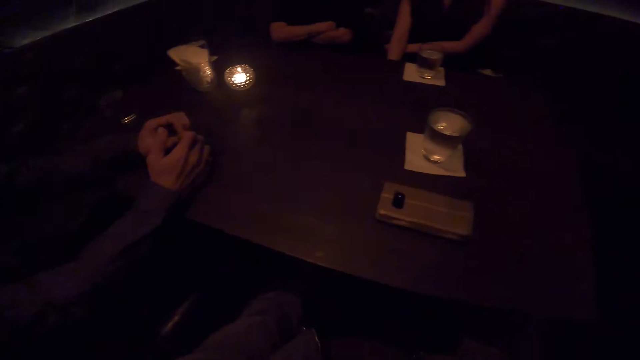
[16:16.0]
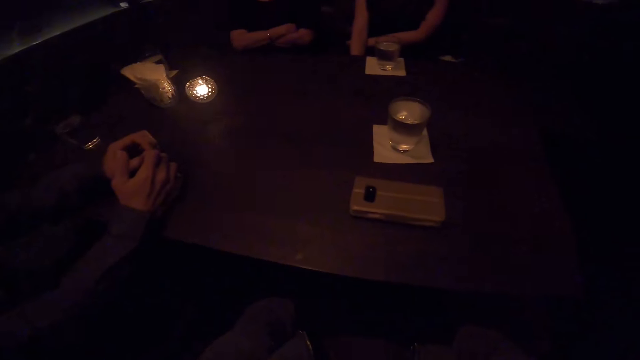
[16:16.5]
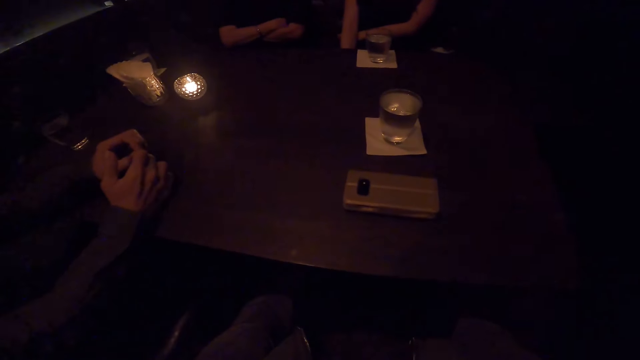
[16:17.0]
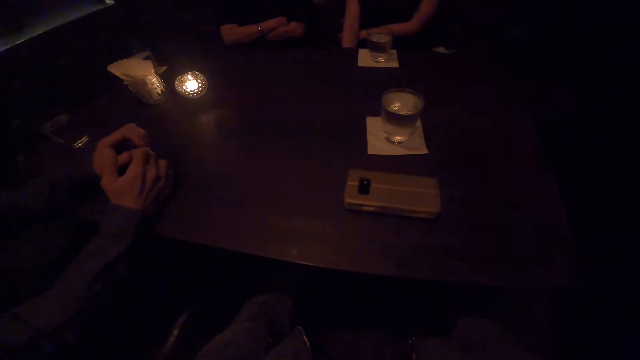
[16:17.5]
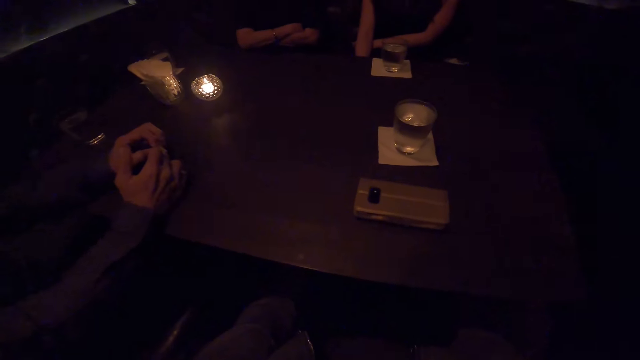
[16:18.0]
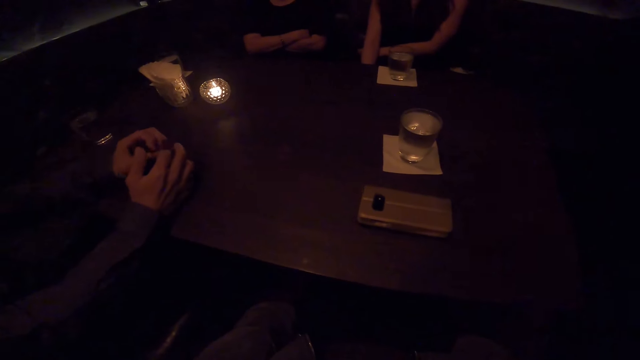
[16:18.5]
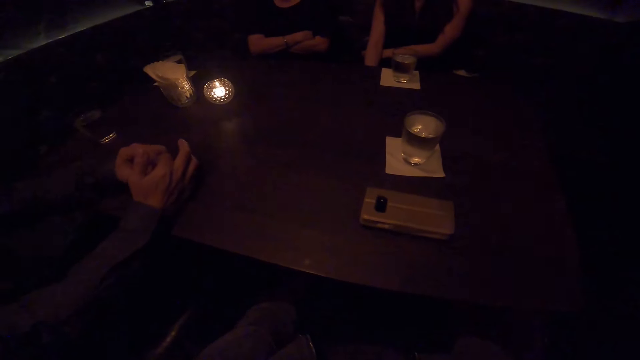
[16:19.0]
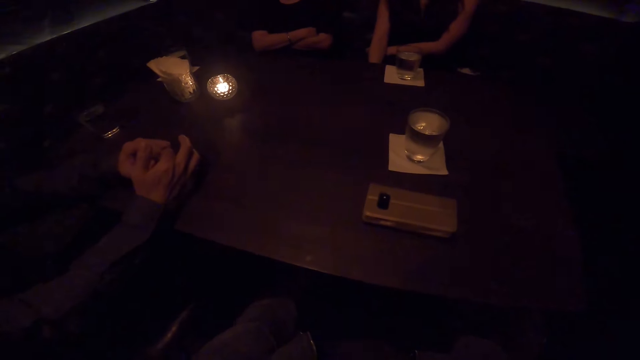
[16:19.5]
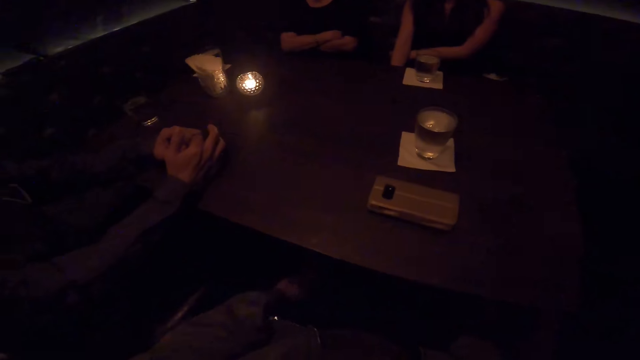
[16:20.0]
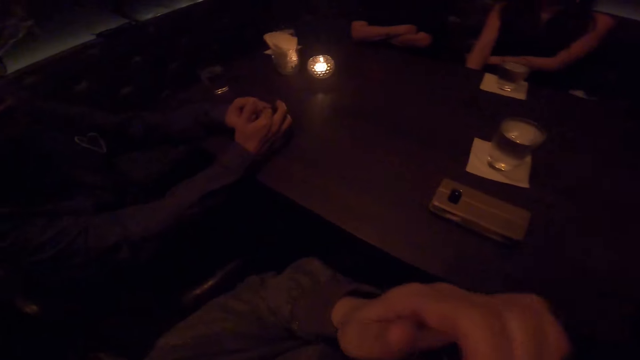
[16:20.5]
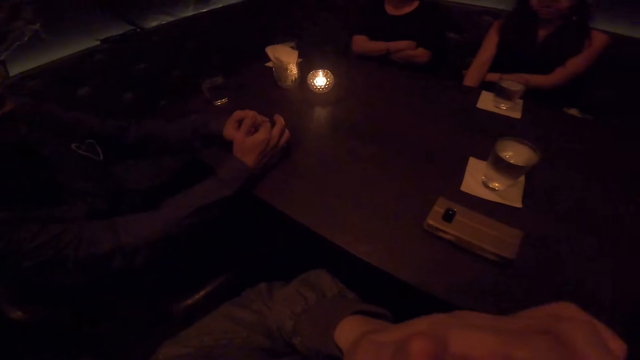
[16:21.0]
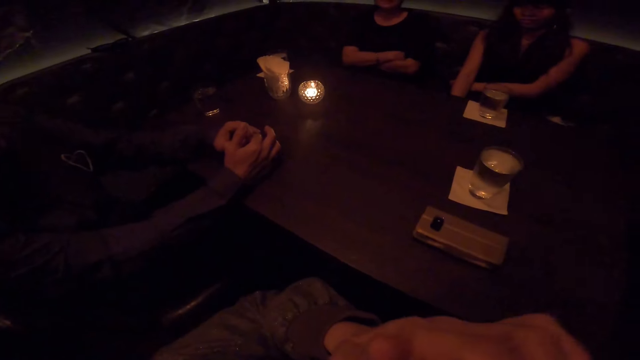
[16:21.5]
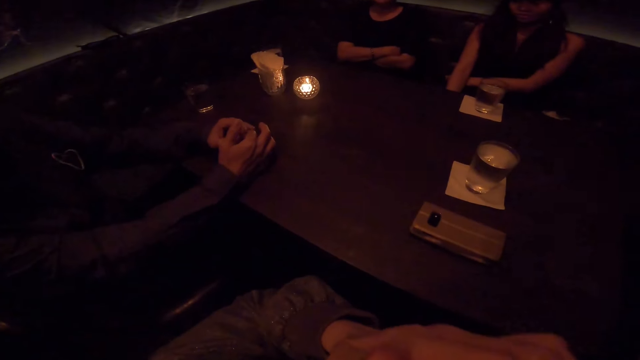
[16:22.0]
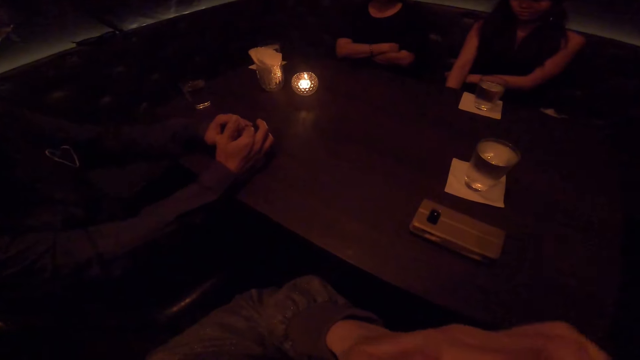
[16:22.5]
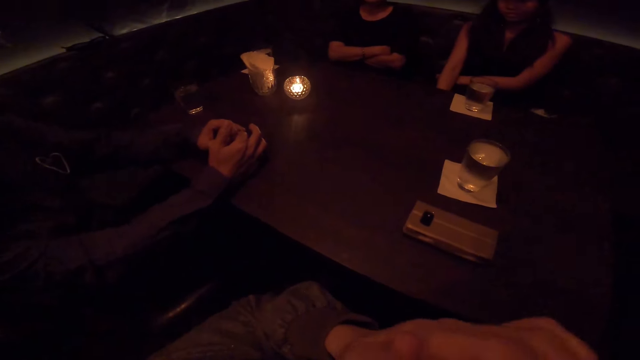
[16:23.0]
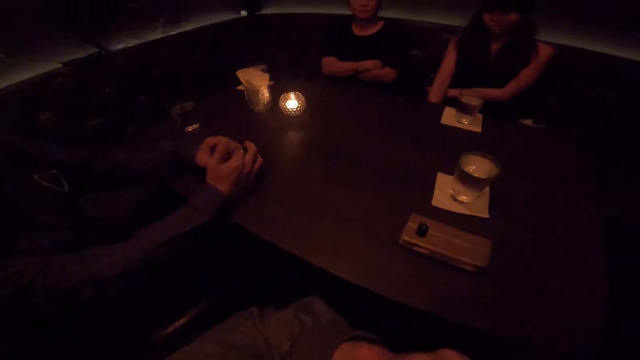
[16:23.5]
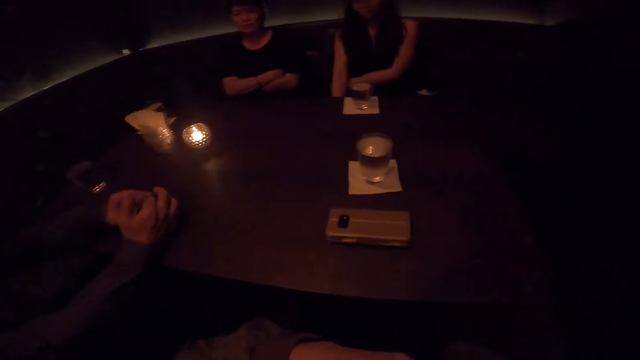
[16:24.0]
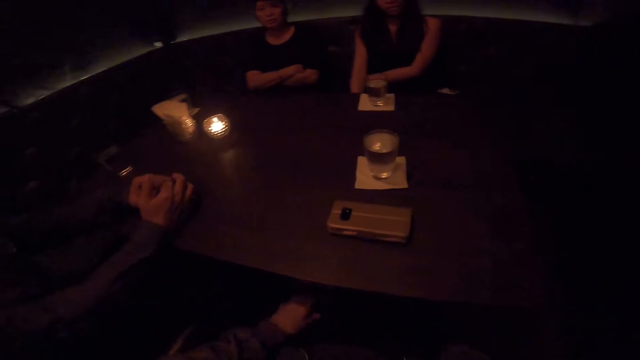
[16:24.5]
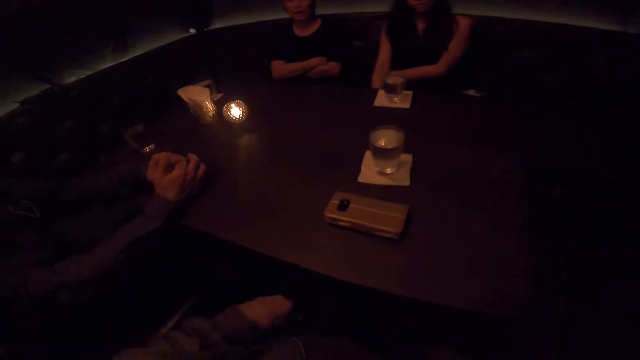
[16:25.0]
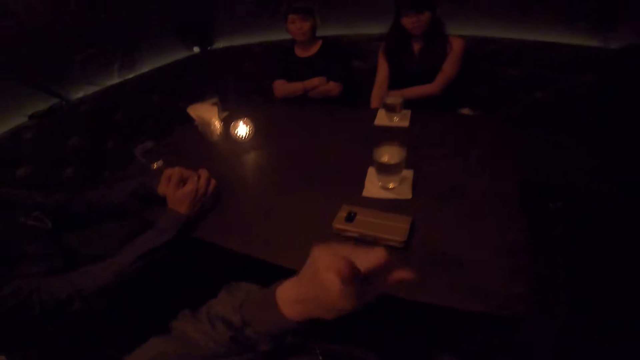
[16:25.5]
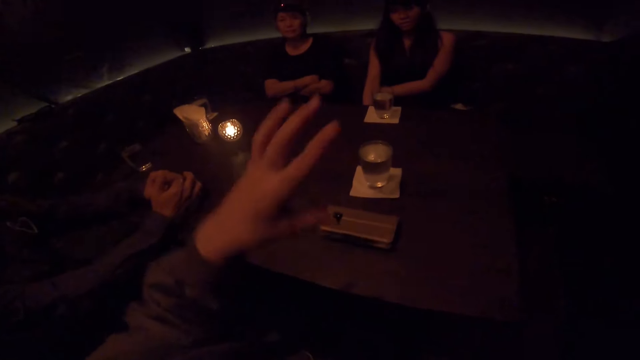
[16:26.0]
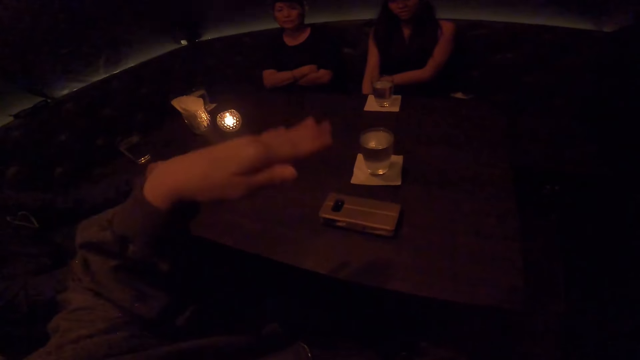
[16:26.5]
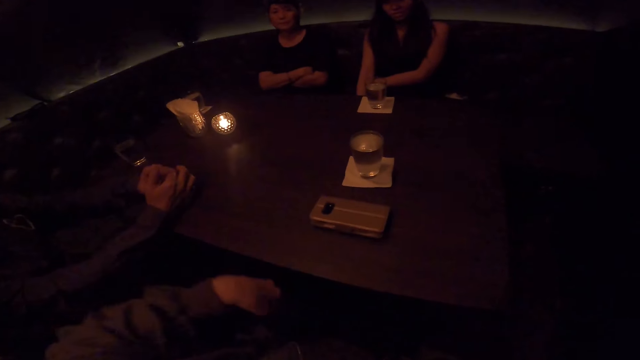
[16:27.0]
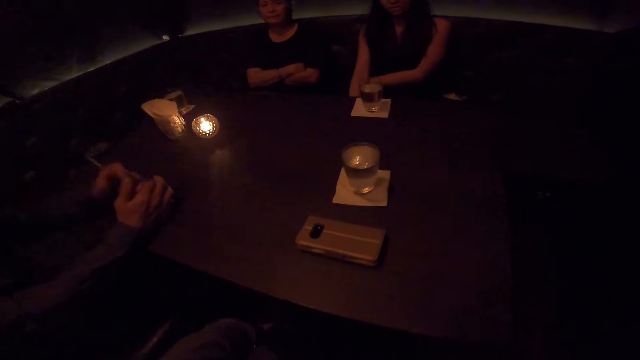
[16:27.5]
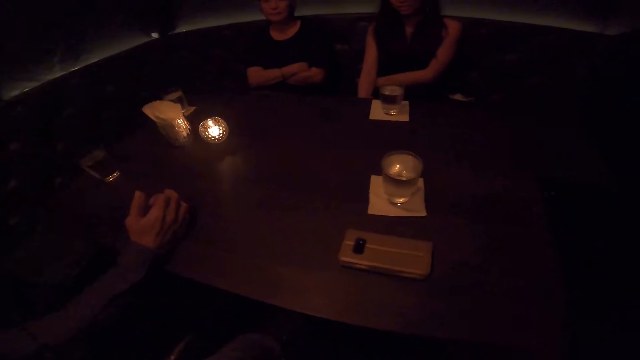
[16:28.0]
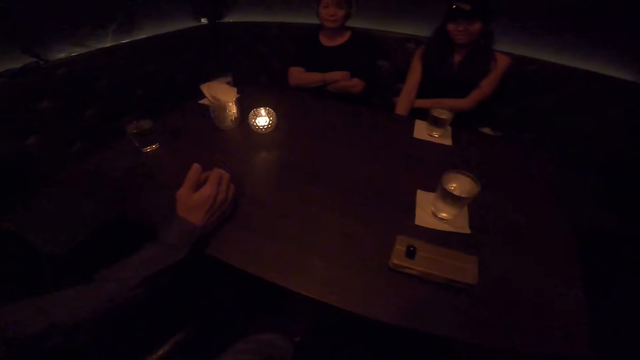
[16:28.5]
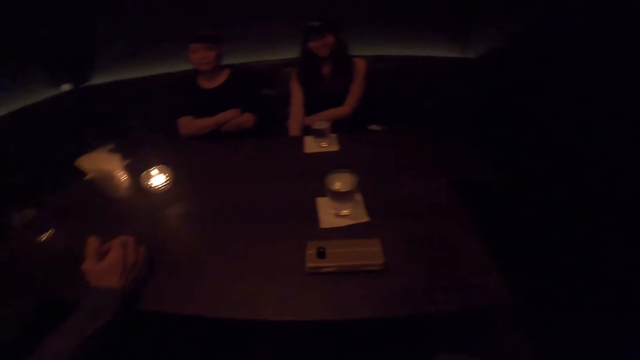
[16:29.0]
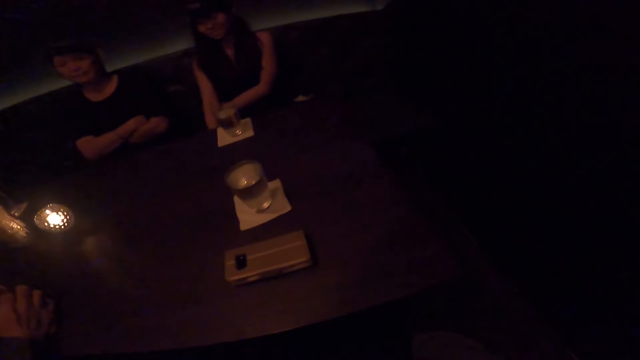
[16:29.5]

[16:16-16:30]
The camera wearer touches her face with her left hand. She lifts the hand. She interacts with a man, a woman and another person. She does an action with the hand.

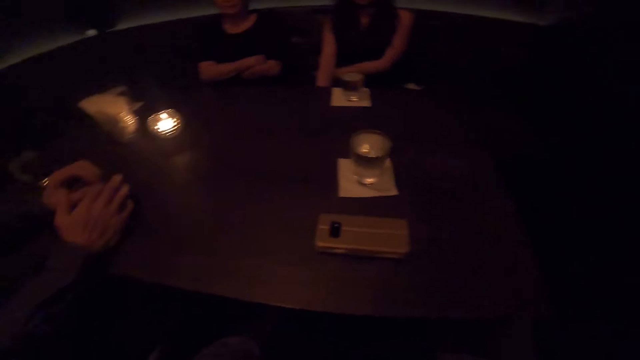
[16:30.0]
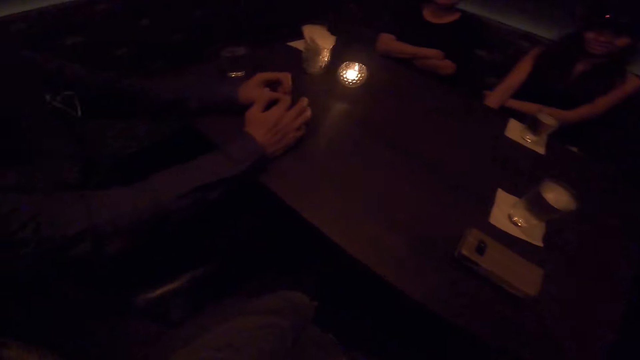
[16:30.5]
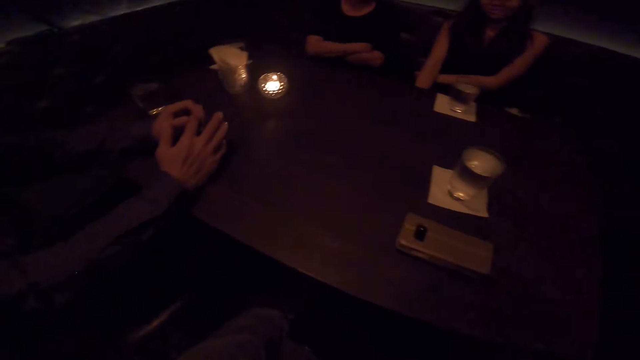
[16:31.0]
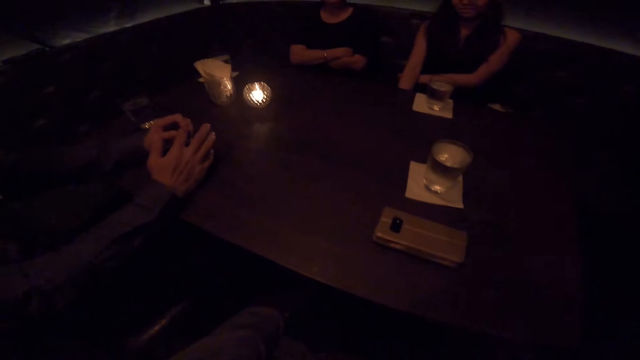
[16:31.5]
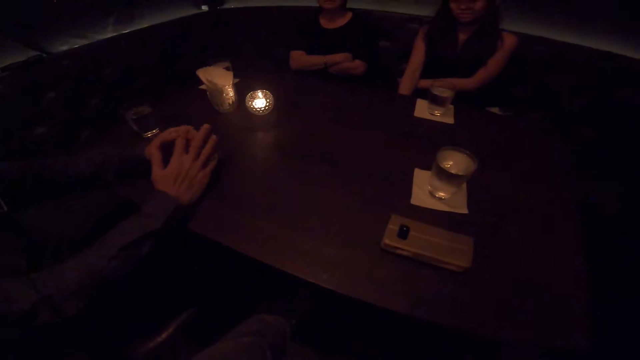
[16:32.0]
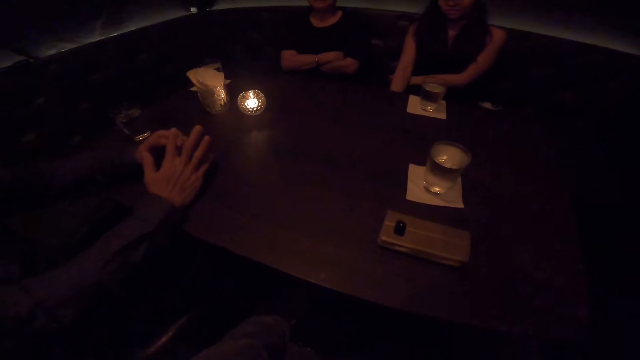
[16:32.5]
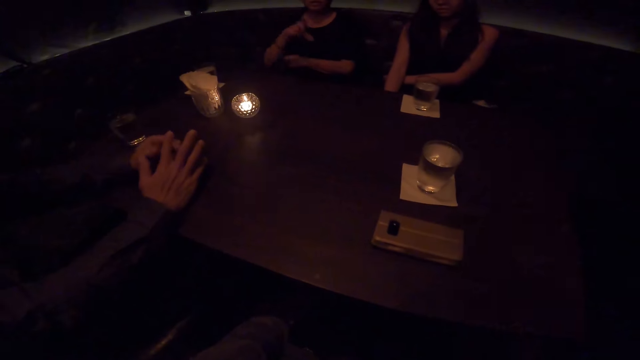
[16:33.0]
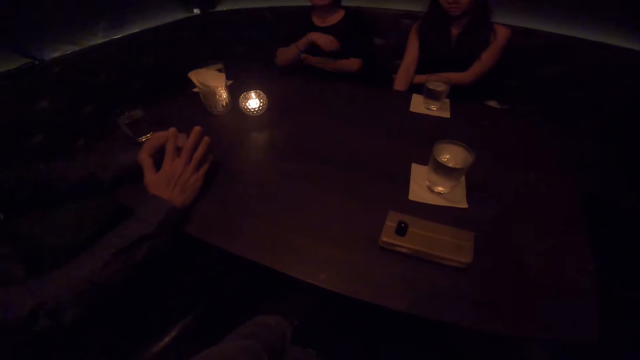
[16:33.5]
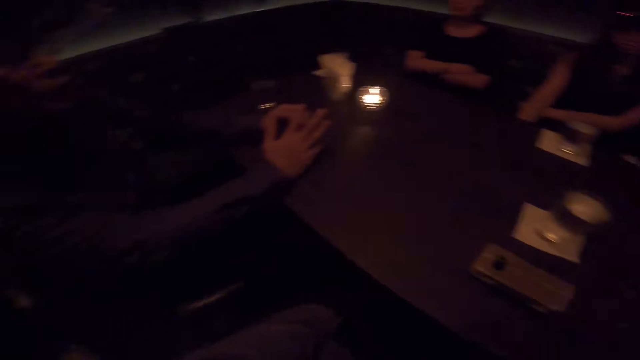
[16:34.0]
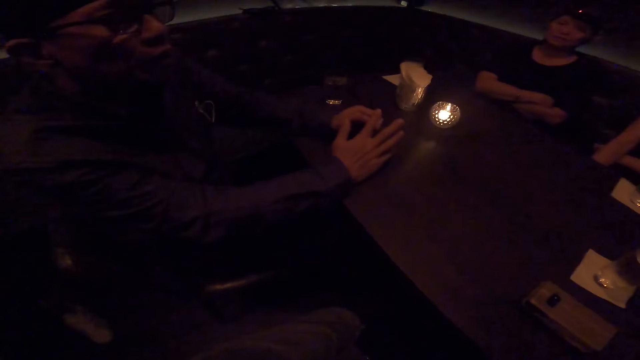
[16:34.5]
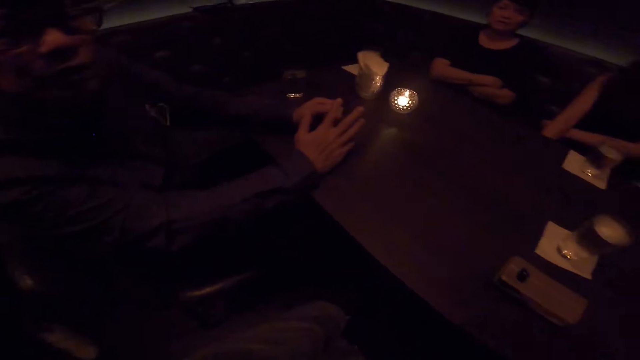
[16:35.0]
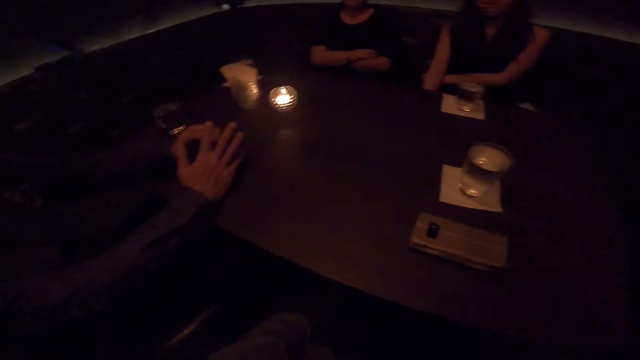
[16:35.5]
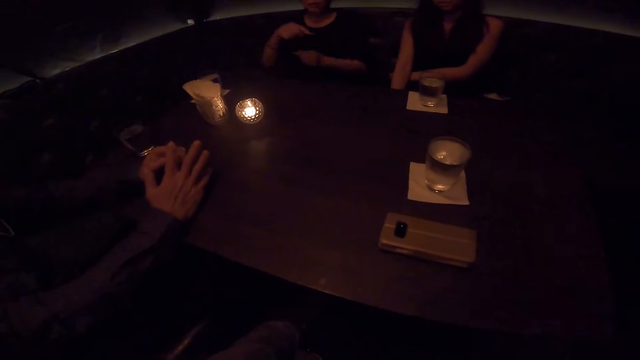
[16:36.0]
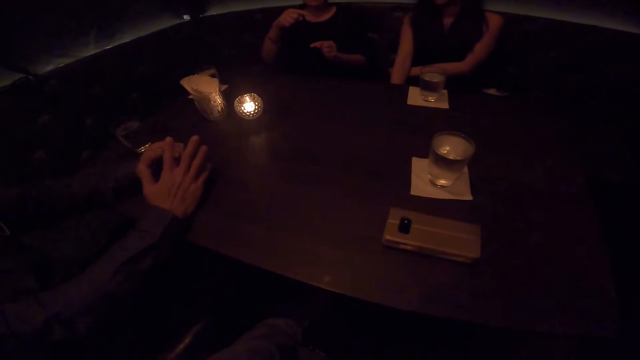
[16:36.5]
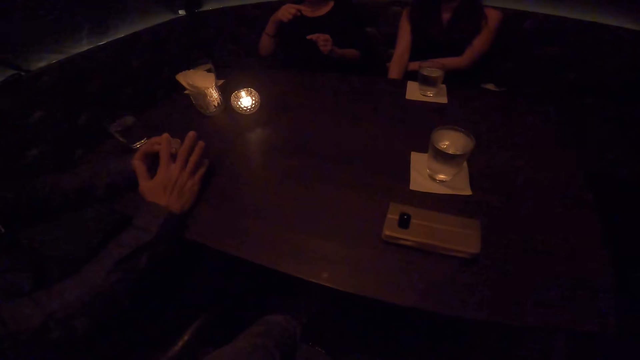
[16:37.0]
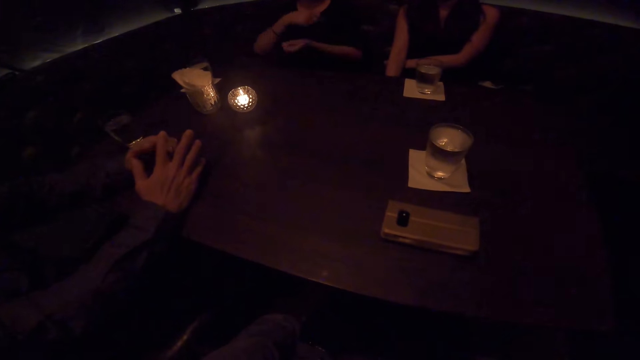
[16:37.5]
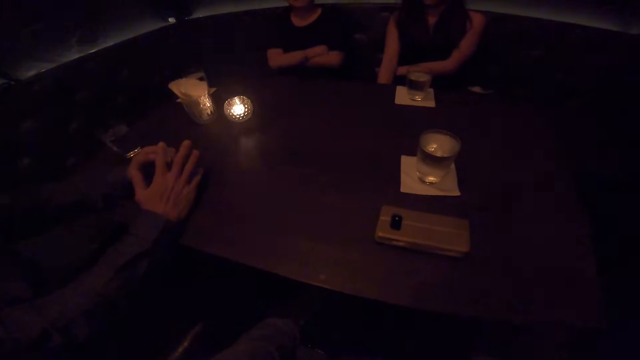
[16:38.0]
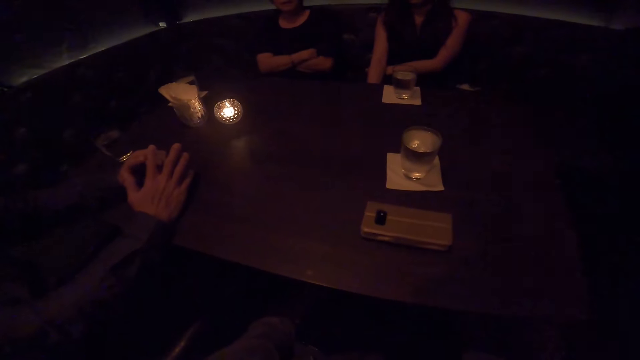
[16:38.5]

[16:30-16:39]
The camera wearer looks at a person. Another person talks to the camera wearer.
